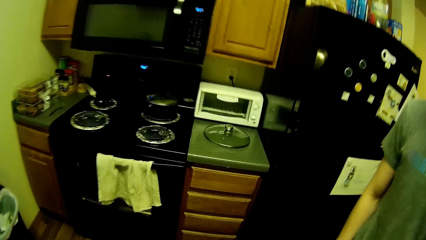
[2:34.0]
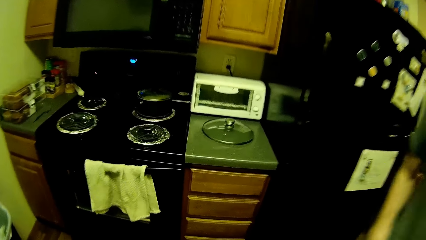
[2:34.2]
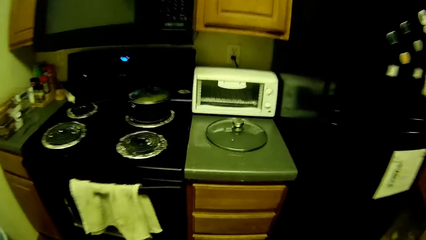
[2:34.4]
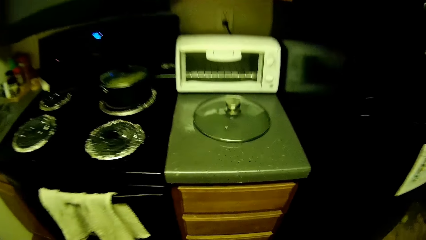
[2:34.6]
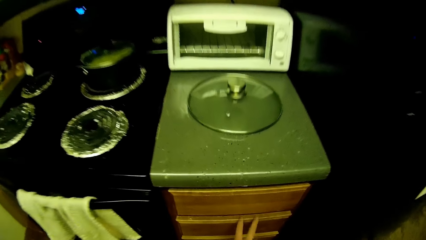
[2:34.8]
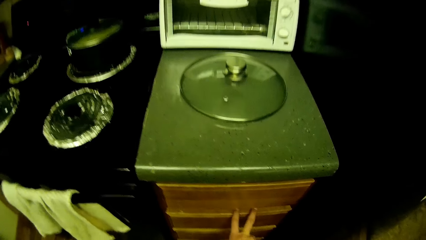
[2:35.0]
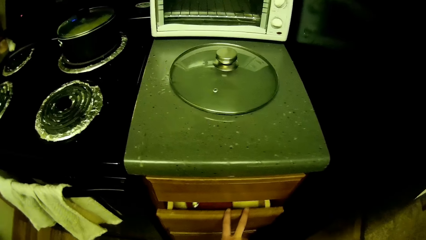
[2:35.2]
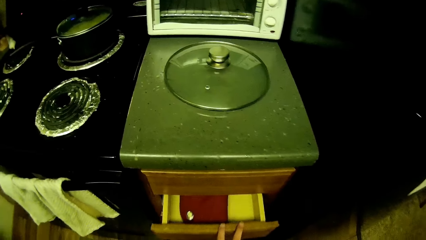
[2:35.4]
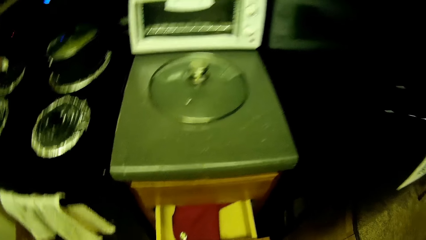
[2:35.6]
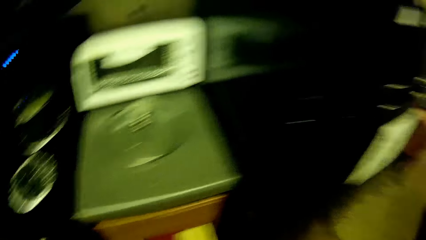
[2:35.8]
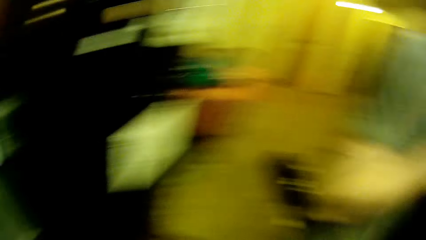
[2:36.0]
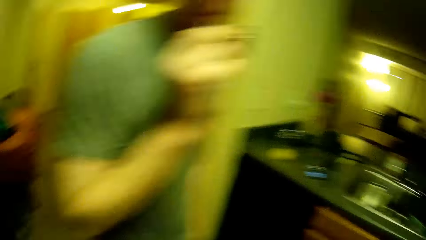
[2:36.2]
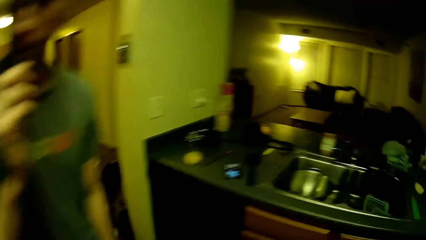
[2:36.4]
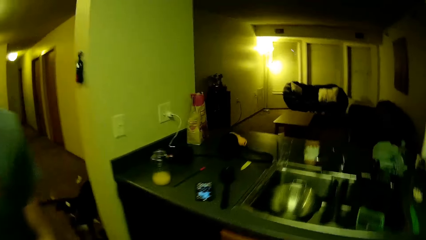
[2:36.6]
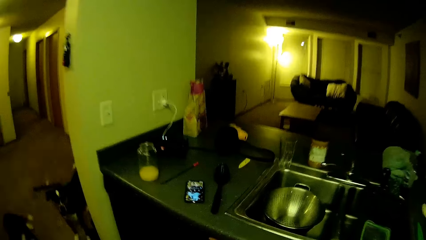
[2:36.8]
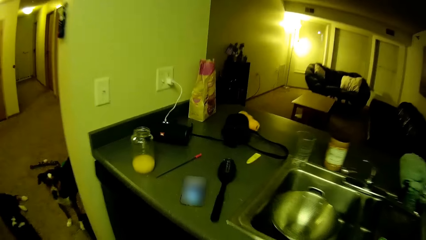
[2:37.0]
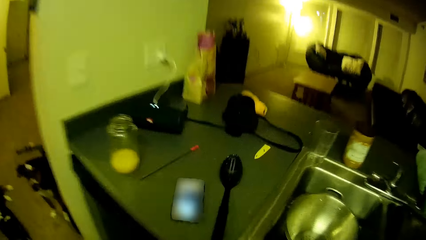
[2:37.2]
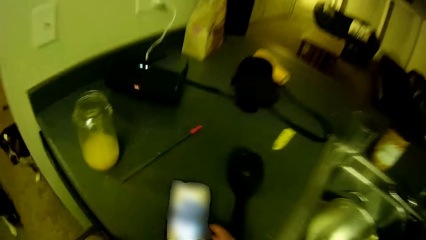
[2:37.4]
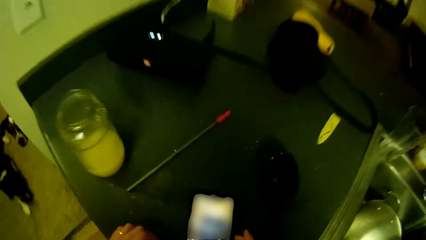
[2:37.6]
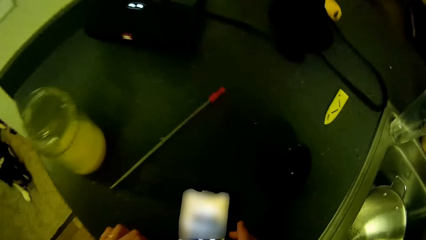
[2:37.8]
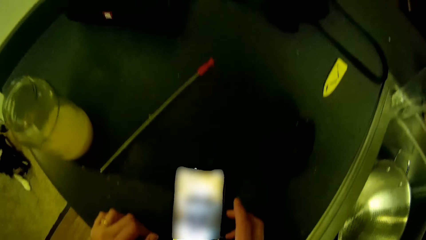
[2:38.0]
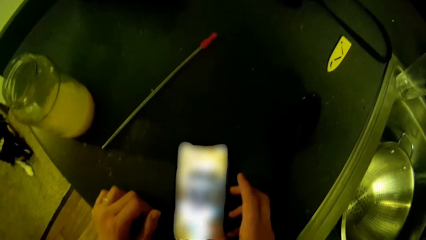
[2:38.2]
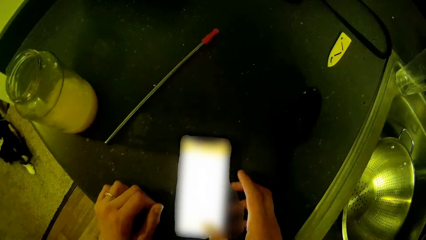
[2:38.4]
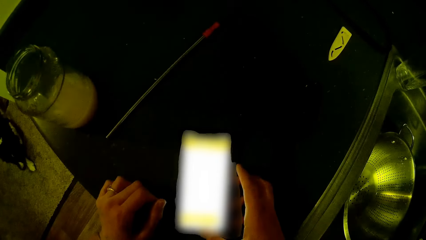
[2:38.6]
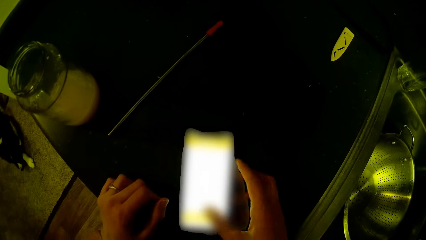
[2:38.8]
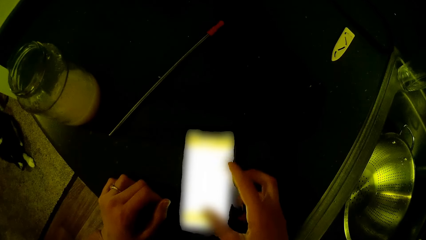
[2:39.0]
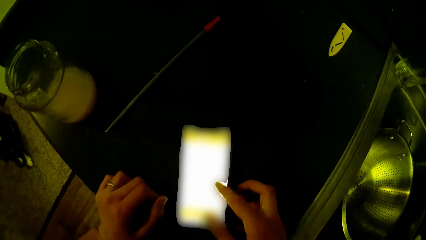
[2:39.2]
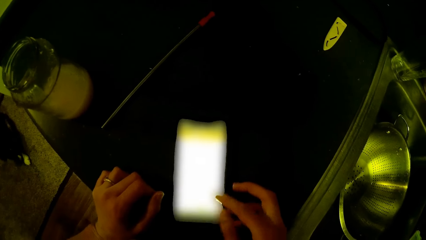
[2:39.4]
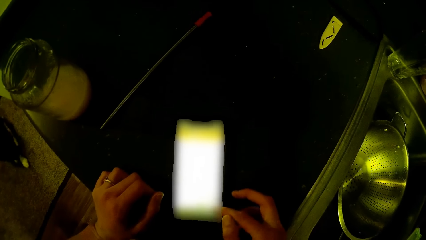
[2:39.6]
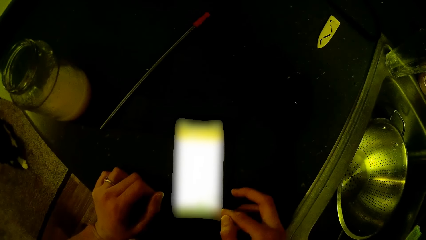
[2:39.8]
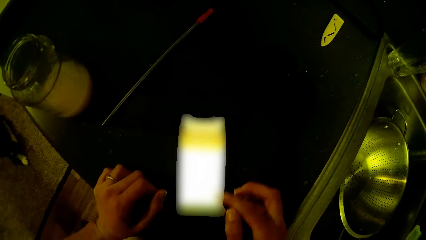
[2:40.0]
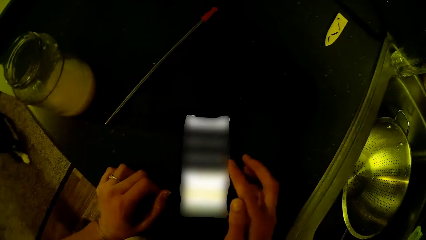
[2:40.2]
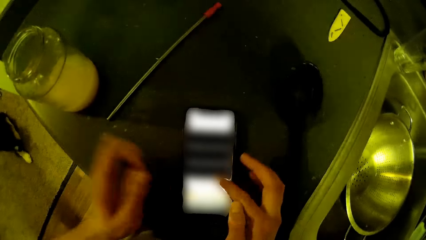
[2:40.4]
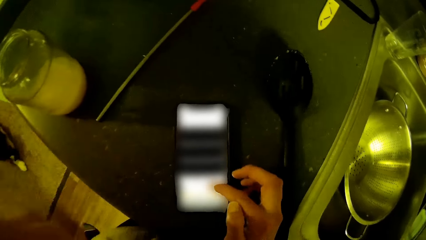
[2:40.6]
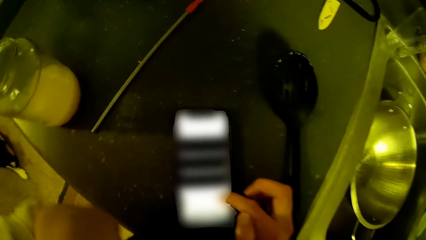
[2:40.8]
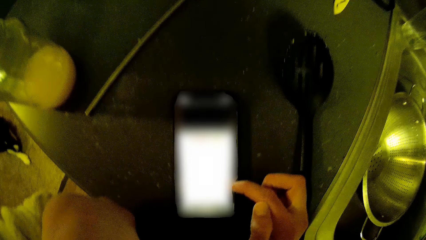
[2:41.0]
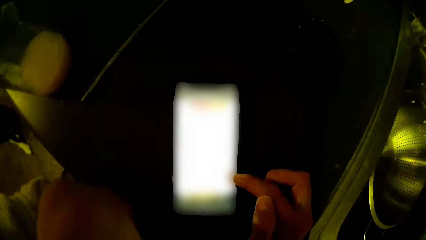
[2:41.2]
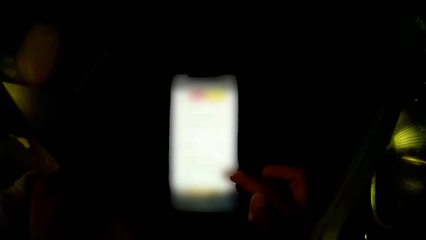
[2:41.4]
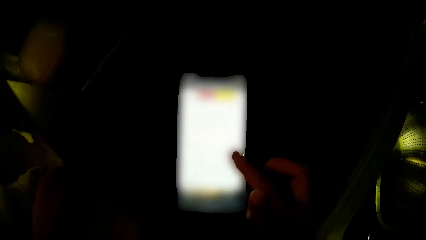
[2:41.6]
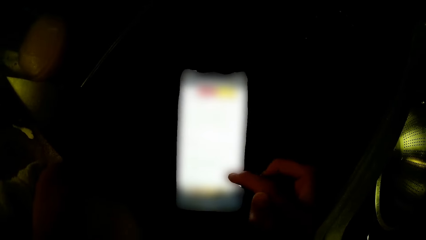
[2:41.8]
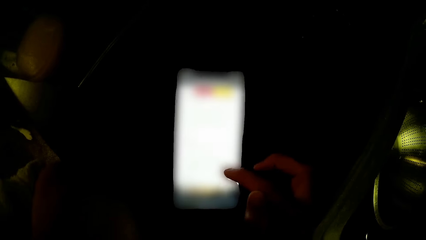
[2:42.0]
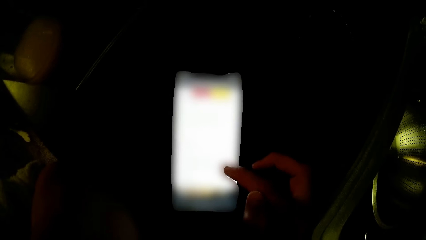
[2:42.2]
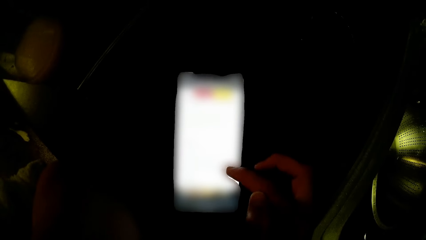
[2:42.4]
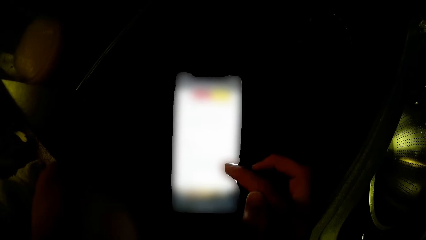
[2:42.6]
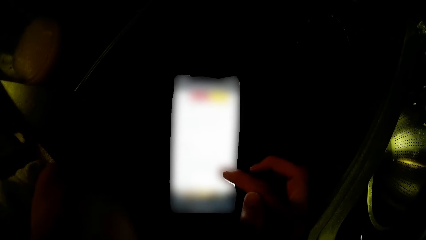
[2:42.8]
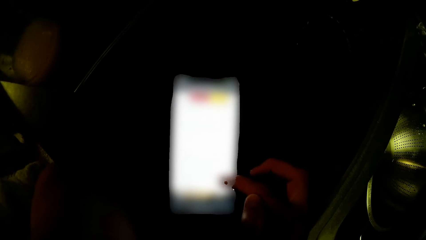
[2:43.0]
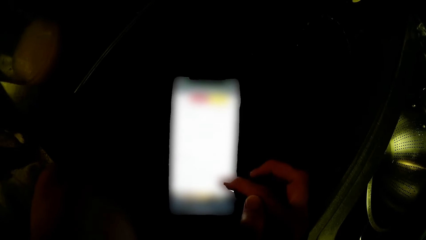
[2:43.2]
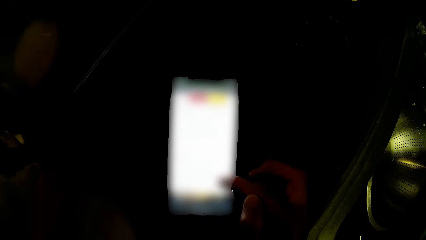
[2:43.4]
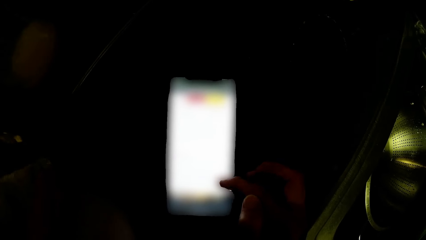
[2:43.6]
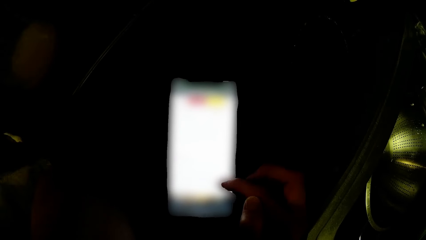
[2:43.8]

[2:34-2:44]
The camera wearer opens the cupboard. They move and turn around. They go through a phone on the slab.

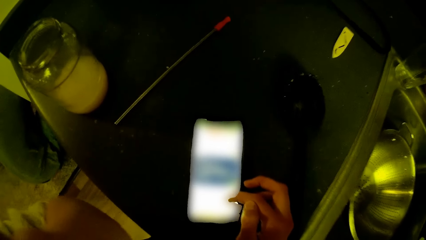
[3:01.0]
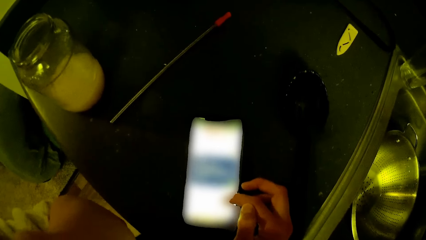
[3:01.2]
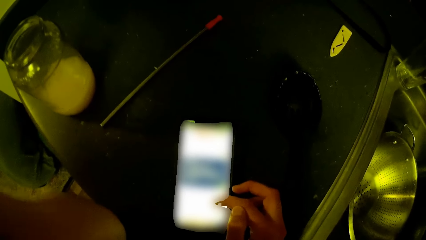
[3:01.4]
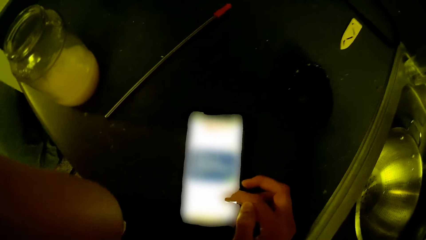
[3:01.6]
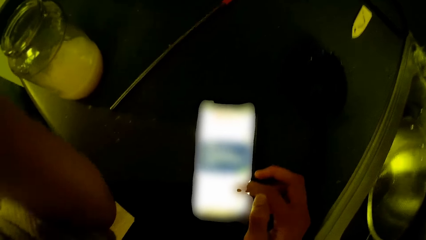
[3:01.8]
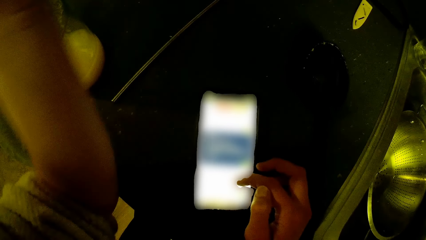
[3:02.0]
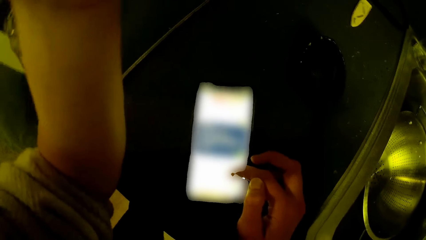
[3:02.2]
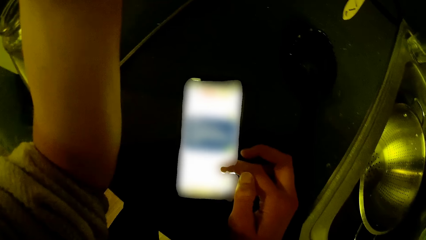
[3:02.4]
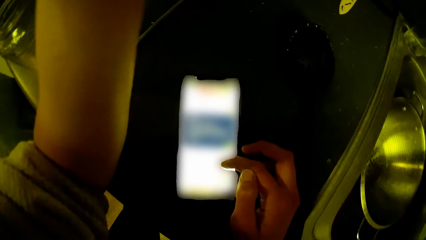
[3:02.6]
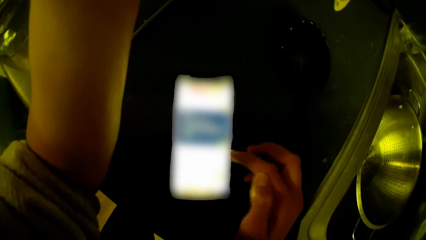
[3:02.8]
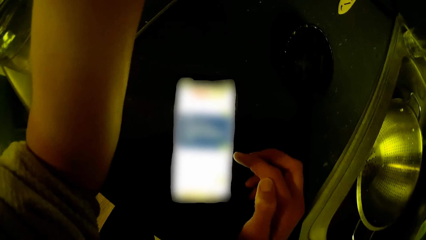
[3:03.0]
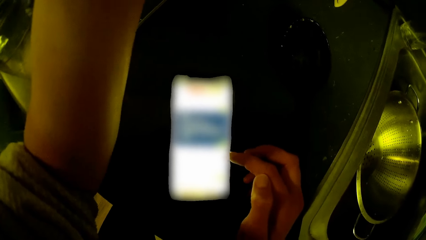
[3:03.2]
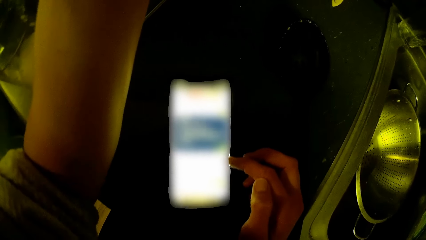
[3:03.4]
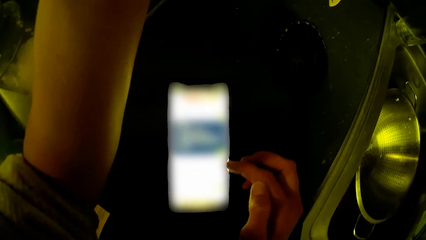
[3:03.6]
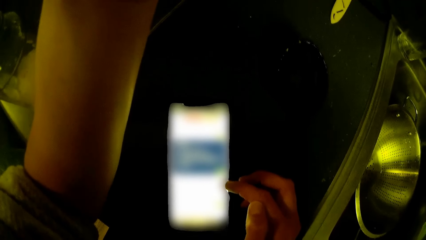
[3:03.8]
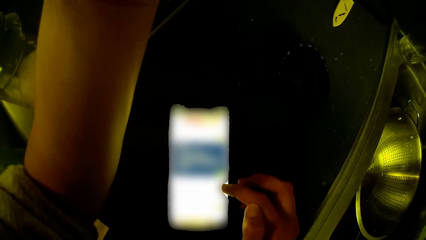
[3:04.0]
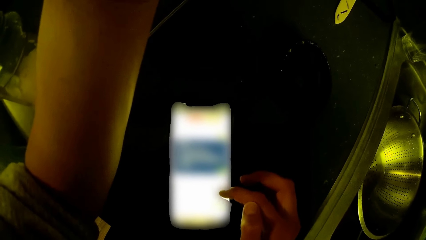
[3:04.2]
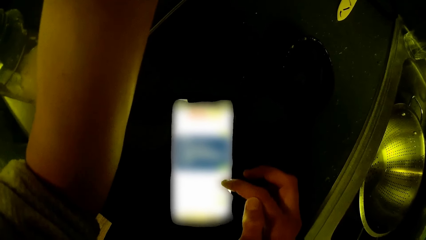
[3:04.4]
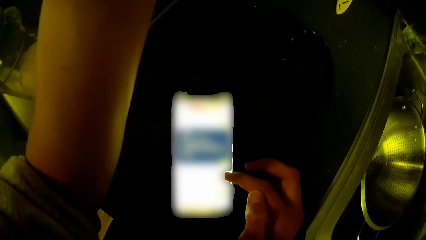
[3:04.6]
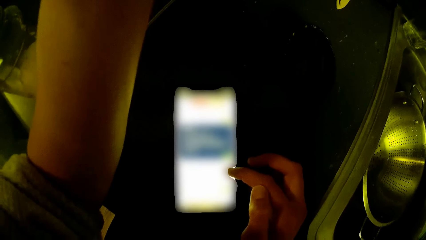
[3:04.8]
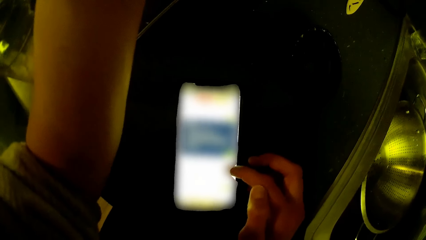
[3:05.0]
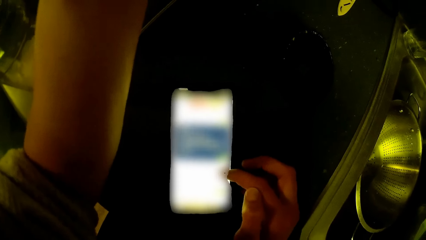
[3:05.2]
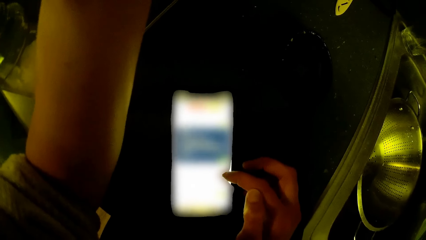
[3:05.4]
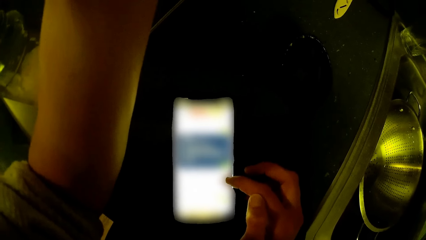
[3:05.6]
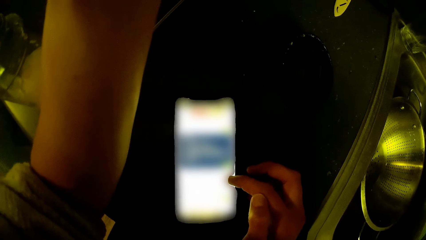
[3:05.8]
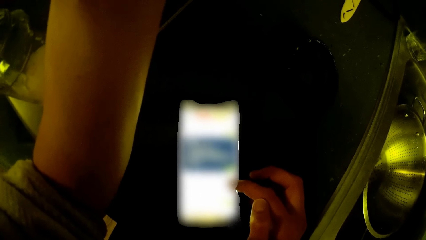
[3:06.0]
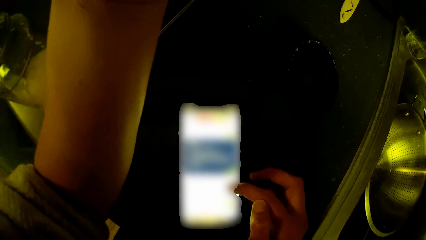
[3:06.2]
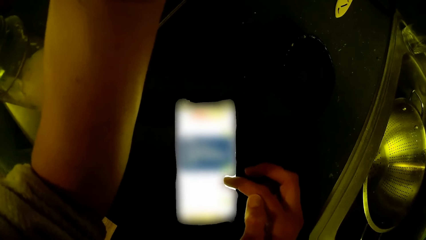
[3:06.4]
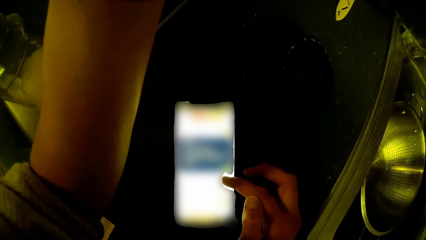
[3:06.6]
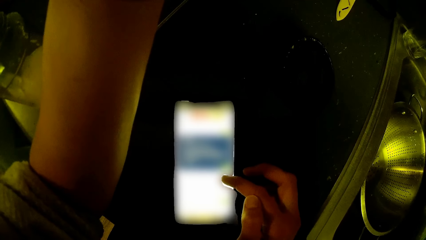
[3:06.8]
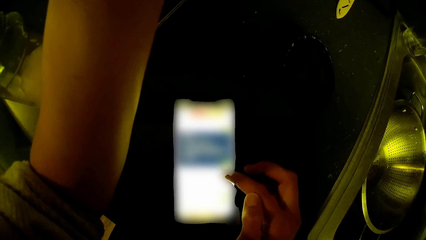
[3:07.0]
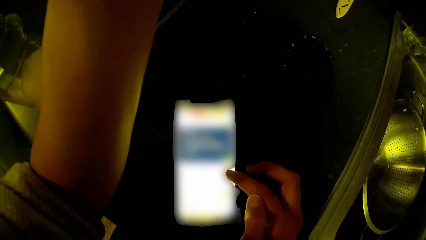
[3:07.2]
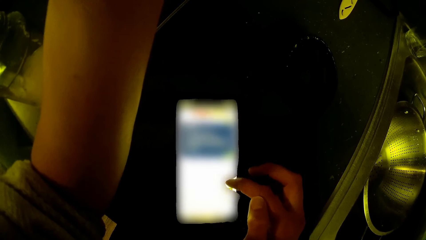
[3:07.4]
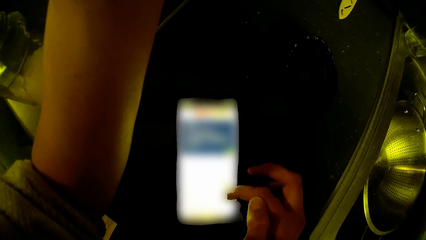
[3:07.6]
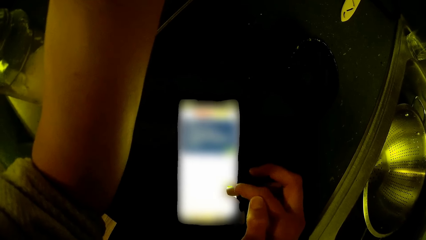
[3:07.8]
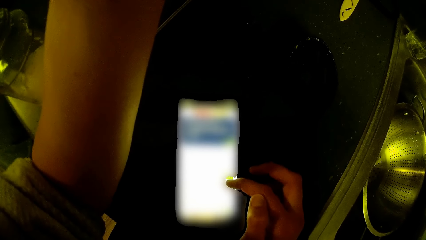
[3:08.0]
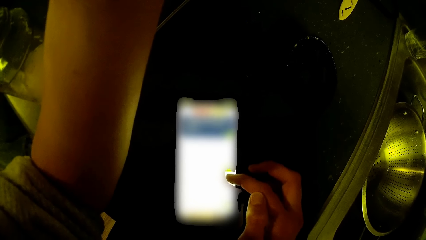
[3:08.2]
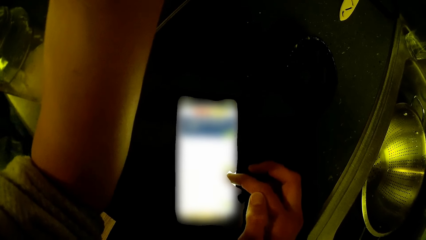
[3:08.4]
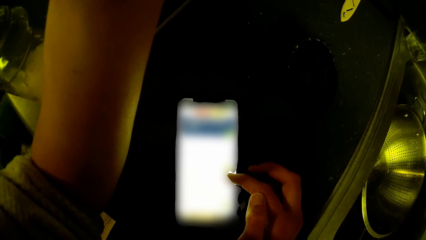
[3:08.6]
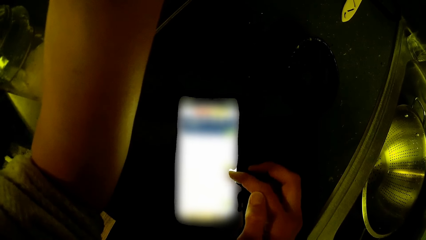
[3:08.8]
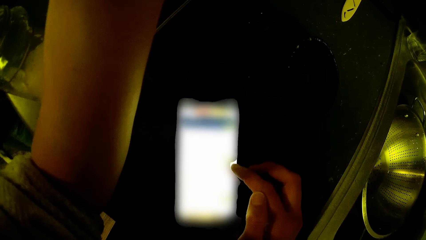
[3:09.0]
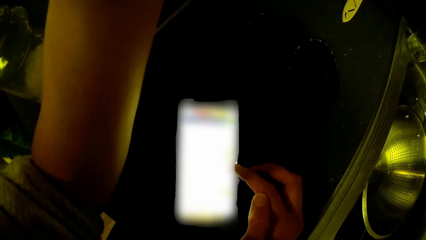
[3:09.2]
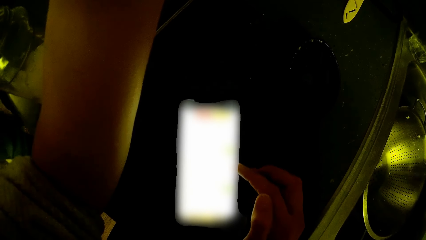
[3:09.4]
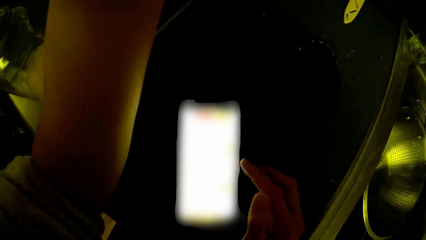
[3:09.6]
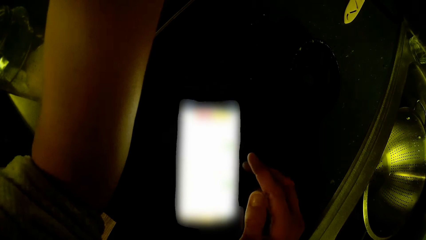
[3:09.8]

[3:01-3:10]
The camera wearer stretches his hand. He scrolls his phone.
